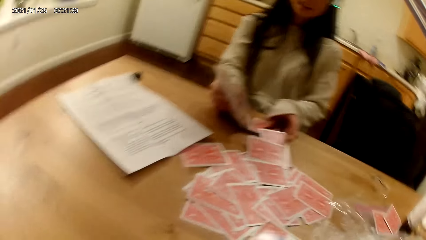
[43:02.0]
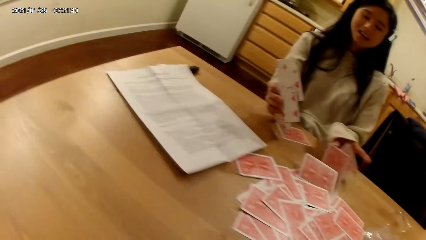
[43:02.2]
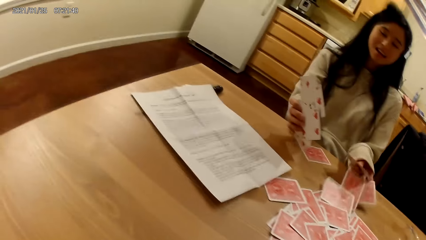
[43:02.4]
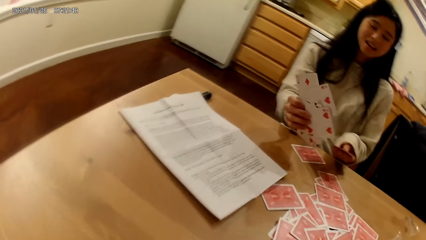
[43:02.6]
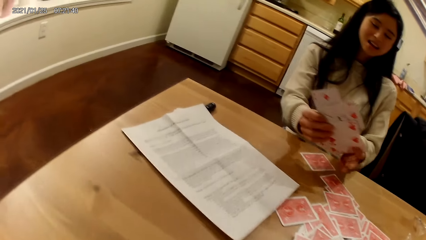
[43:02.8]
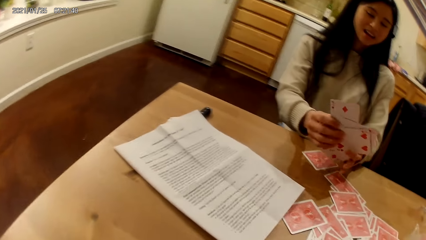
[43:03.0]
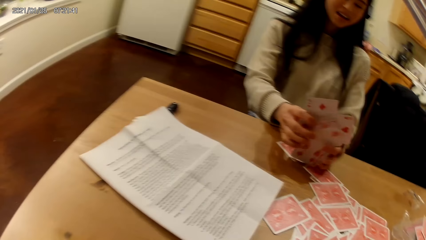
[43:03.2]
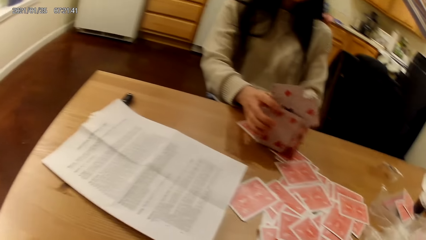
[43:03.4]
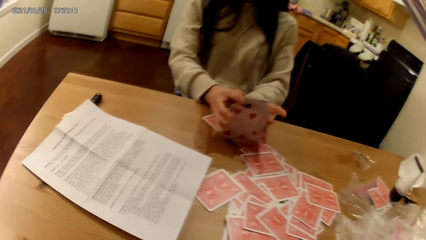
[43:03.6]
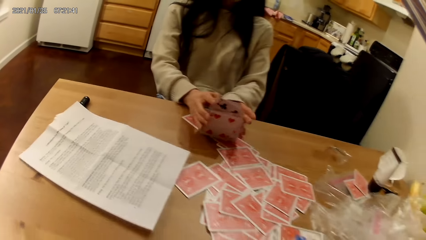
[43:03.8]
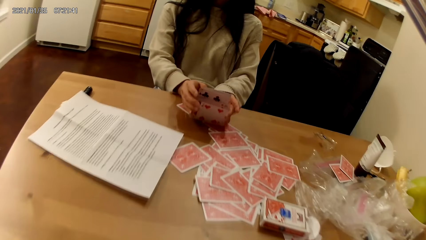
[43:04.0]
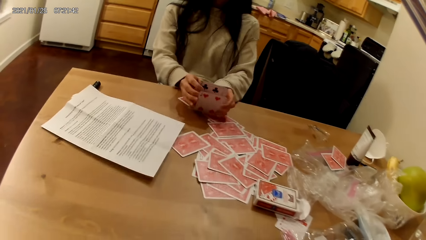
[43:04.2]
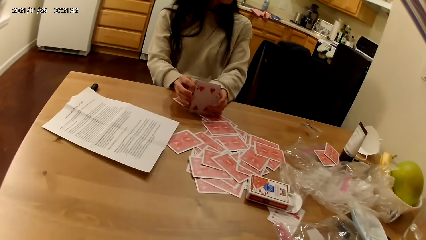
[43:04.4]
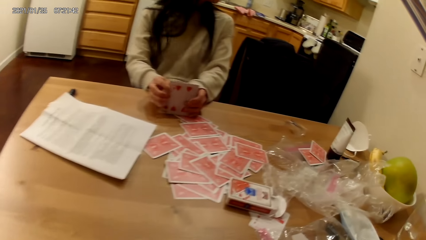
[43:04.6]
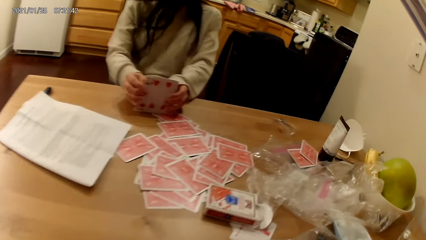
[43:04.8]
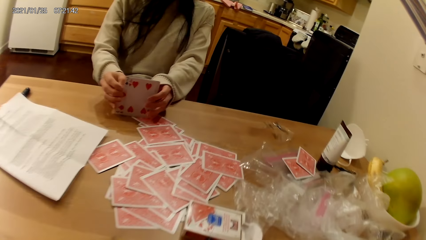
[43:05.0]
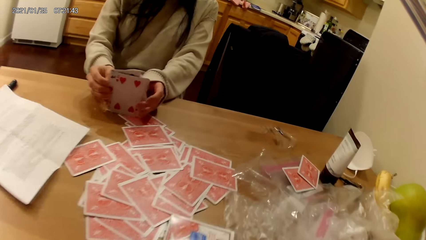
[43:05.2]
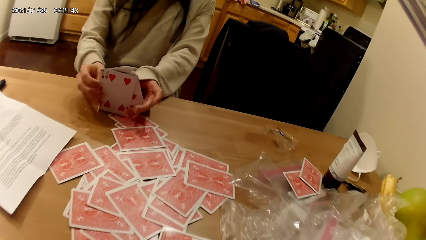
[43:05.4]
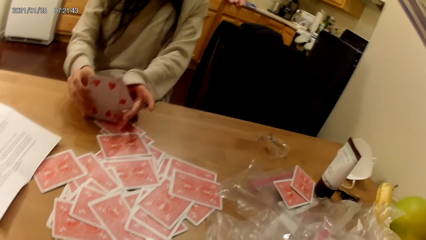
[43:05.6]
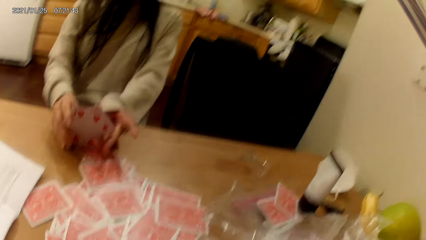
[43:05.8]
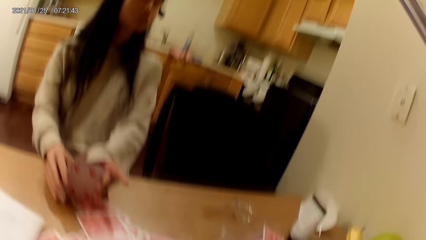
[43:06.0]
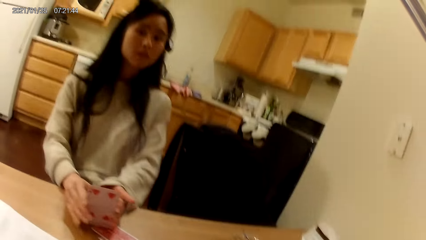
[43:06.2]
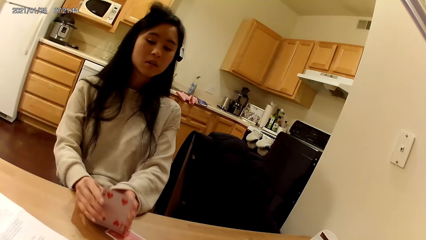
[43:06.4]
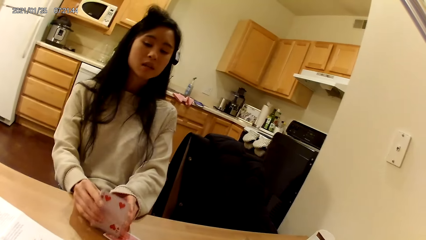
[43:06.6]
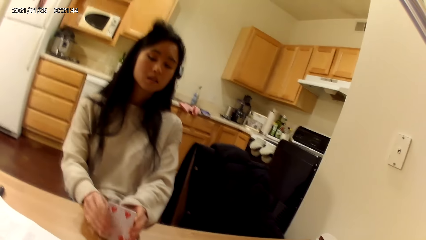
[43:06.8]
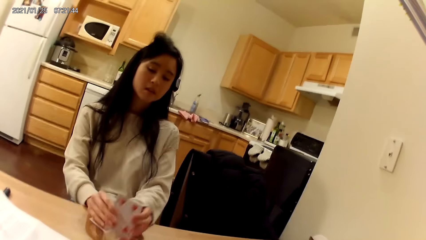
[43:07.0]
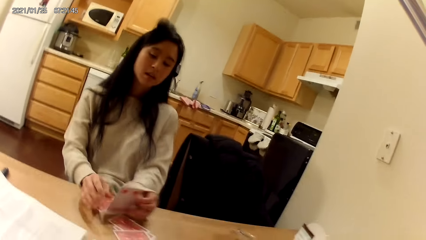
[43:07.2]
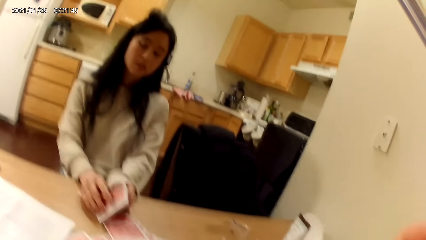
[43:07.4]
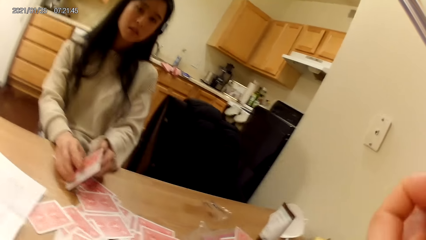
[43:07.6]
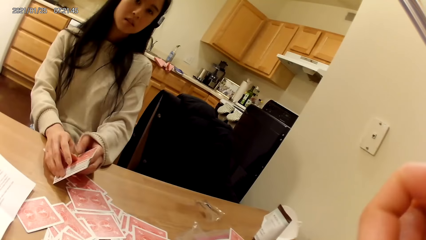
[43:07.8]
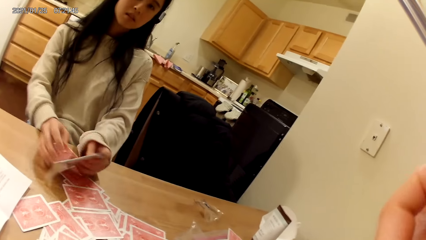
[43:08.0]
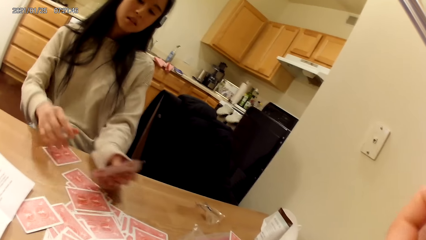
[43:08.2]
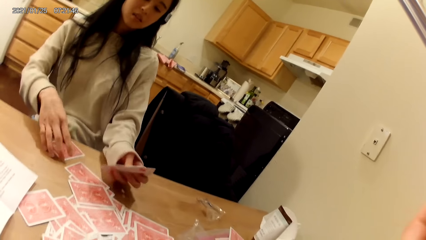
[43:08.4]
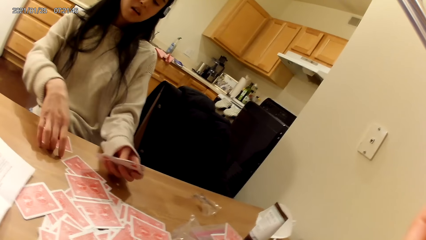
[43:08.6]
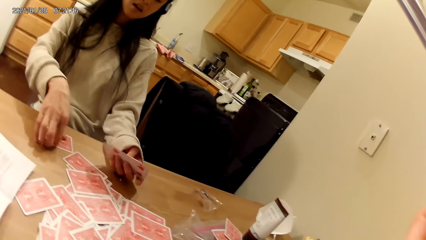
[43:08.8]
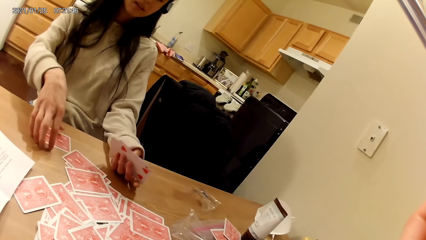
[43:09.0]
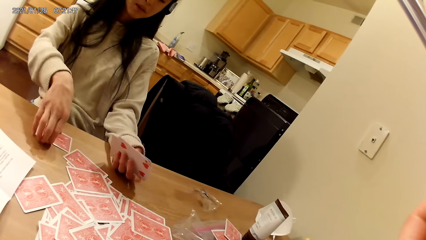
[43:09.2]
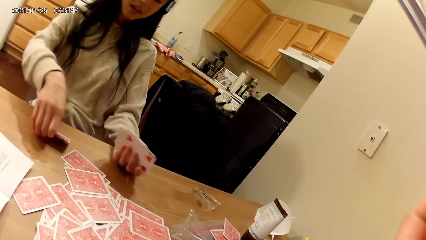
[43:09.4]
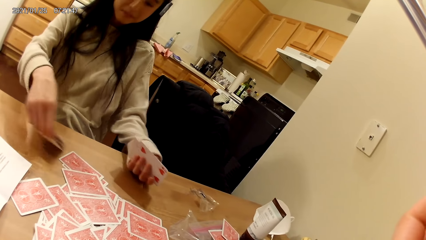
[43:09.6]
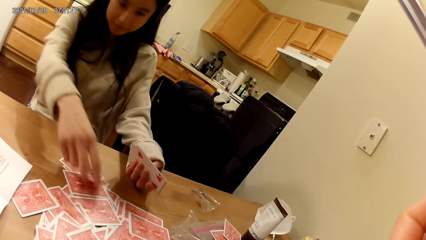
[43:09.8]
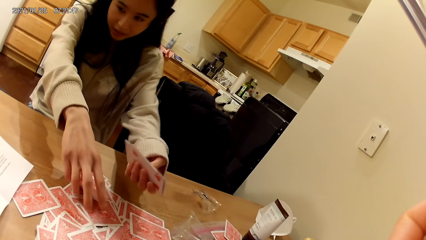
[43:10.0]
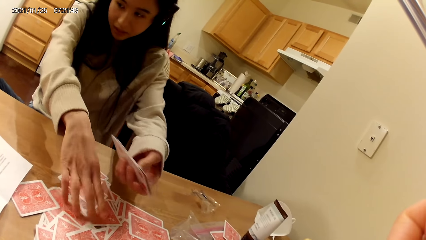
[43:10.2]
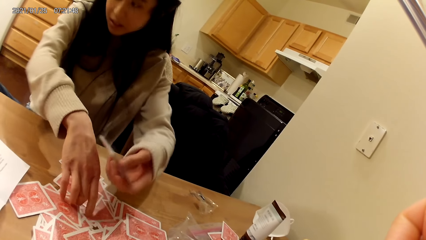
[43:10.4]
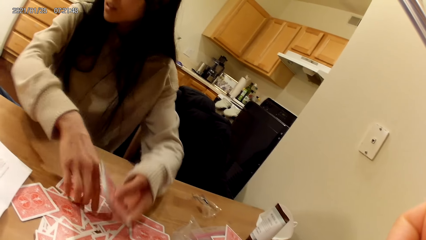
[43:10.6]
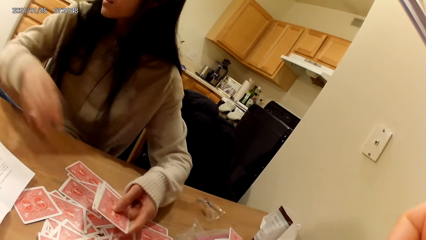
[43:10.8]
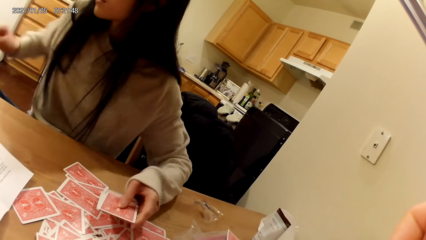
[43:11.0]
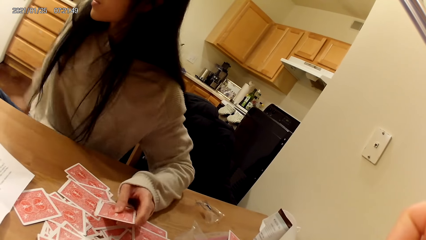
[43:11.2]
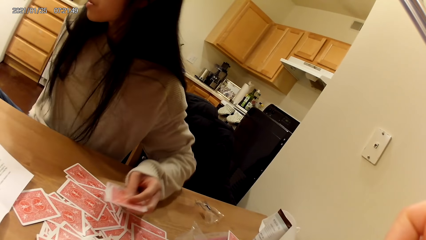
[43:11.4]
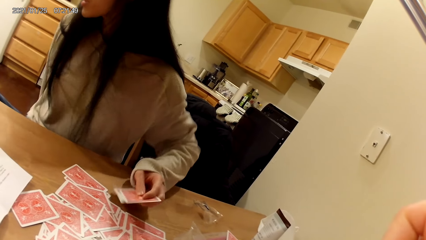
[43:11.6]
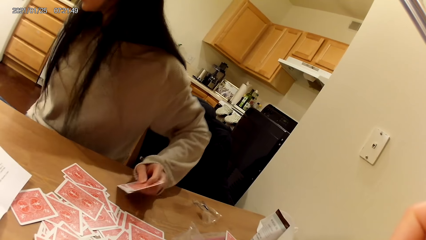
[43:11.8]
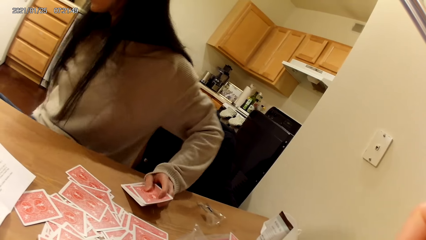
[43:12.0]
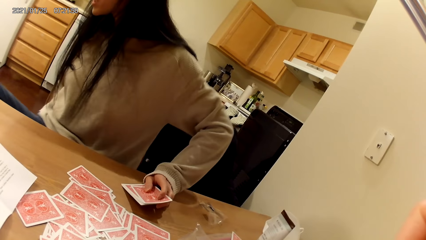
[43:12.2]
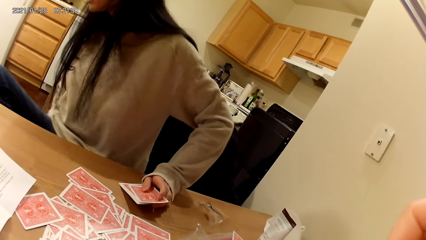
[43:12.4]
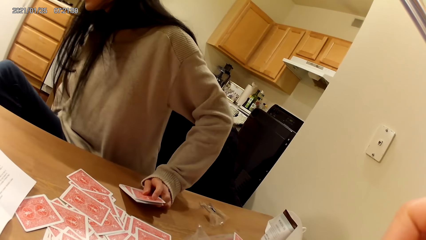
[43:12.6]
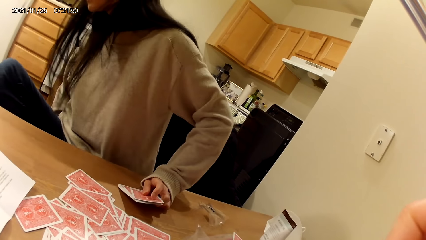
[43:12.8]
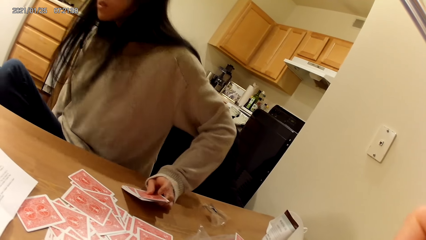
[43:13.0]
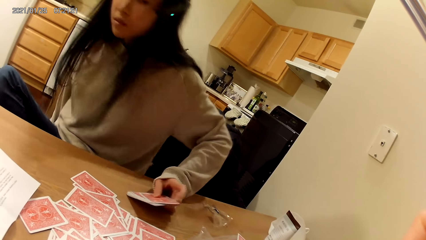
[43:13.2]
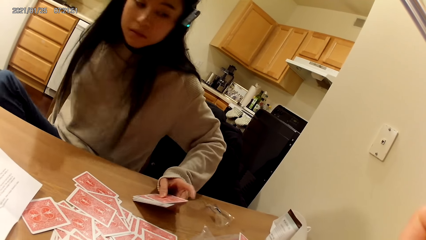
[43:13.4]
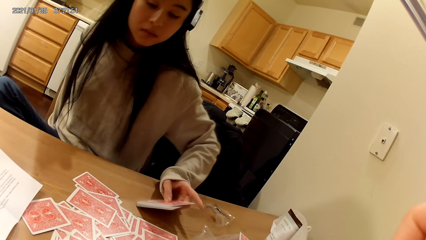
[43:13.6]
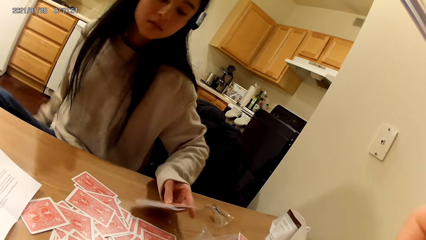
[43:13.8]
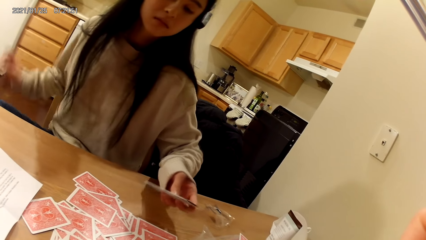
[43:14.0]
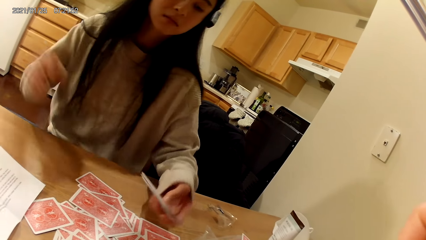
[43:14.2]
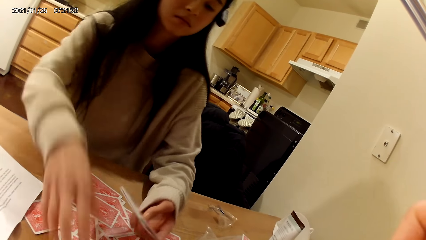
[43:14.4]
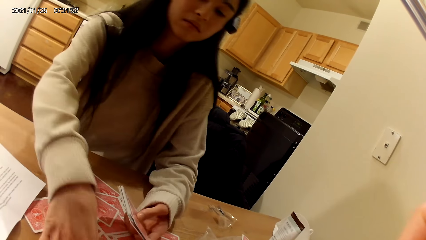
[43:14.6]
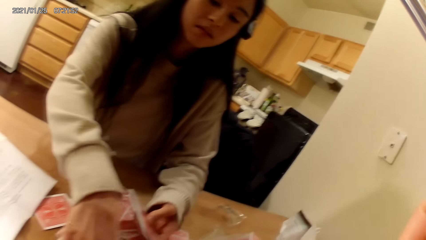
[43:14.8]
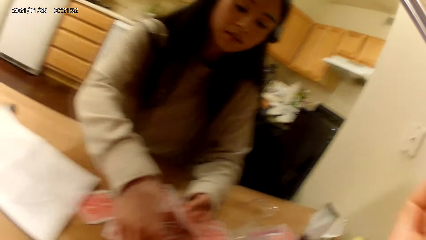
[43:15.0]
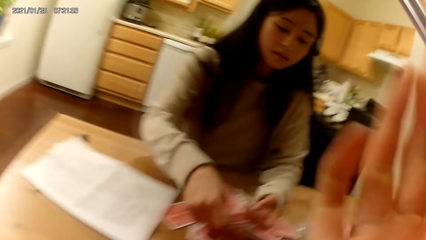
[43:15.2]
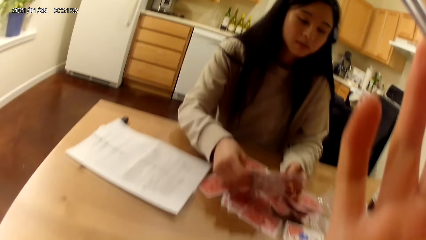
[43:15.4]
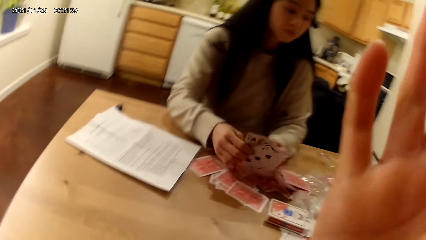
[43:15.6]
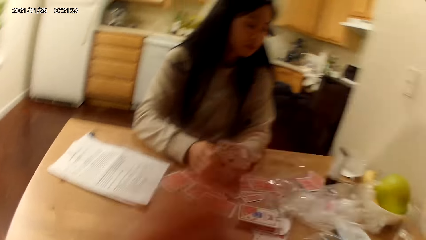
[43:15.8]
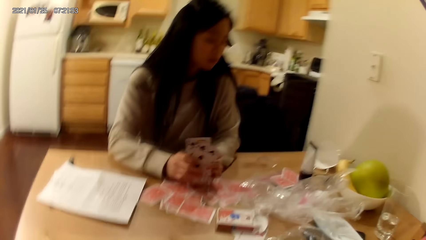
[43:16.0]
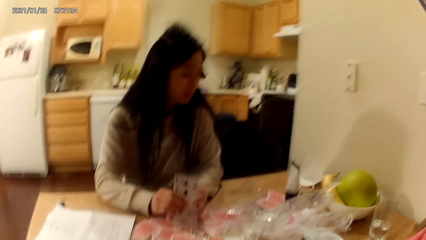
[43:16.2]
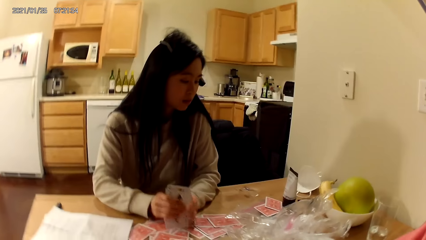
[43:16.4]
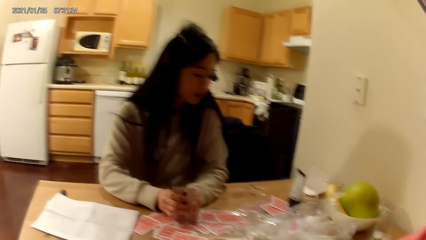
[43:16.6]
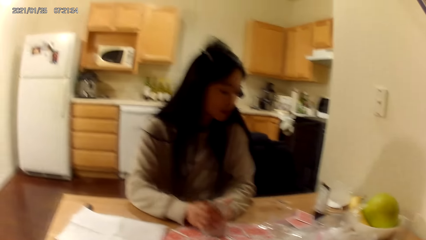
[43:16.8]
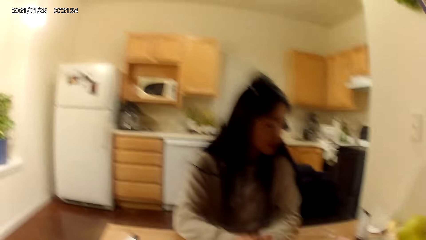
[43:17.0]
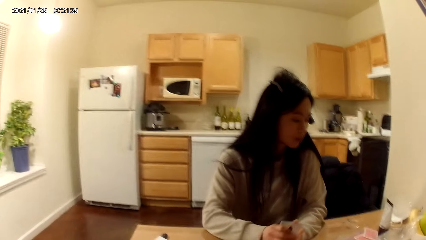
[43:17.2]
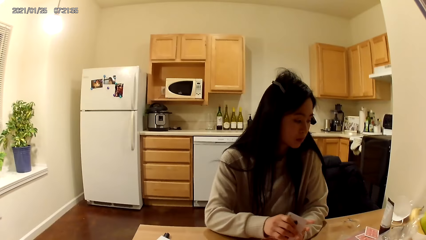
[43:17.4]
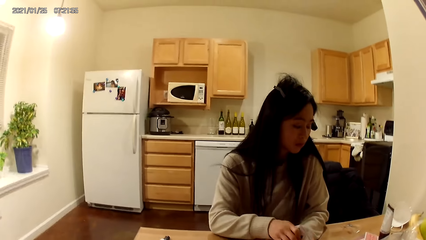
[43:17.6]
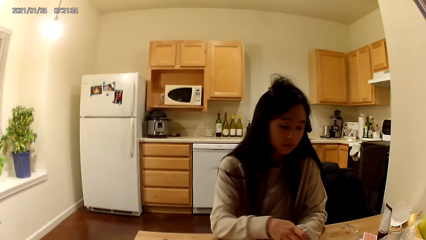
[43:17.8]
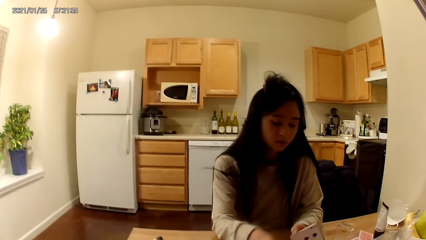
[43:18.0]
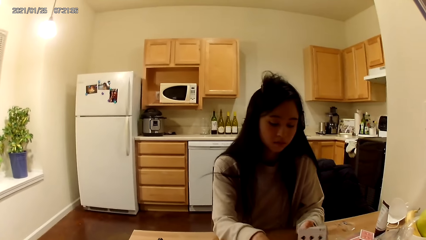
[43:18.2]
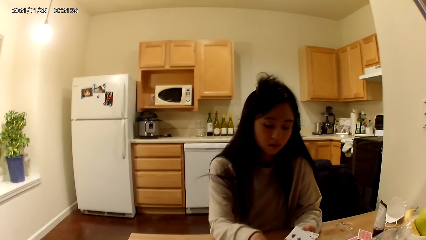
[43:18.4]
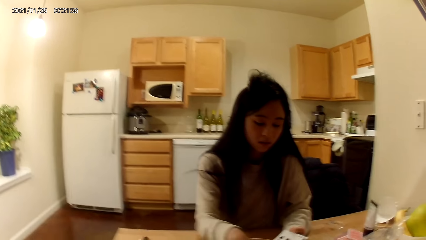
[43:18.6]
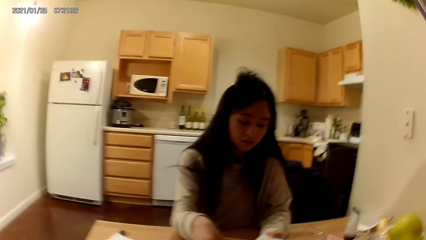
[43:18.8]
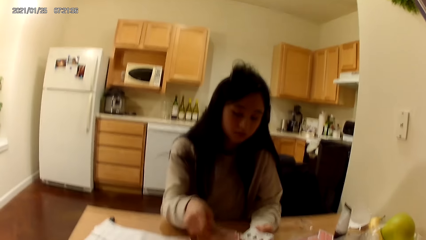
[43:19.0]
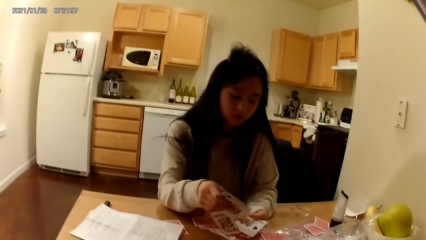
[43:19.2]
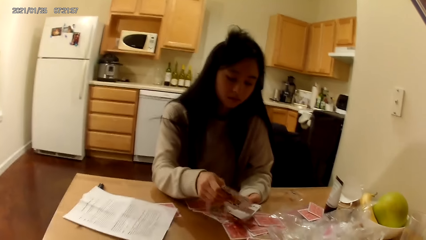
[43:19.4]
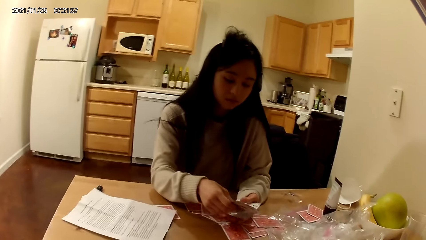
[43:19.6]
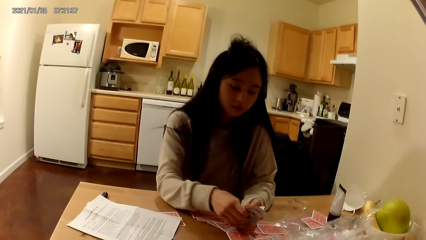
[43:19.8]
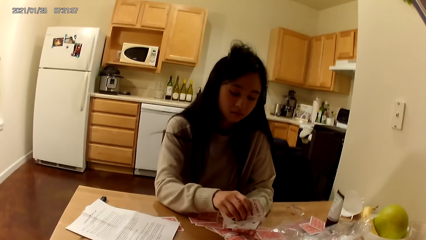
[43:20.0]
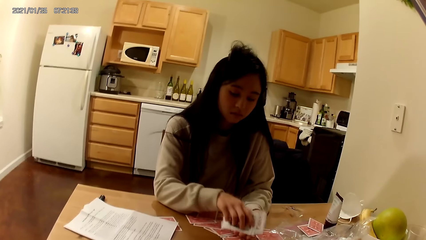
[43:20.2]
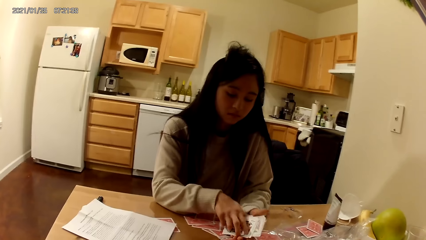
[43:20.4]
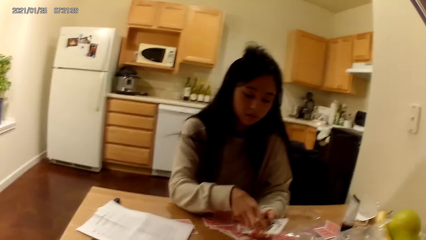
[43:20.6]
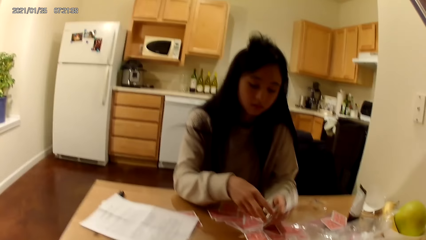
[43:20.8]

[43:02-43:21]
The woman holds playing cards on a table with hands. The woman moves on a chair. The woman picks the playing cards on the table and holds the playing cards on the table with hands. The camera wearer looks at the fridge.
